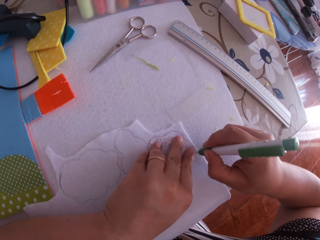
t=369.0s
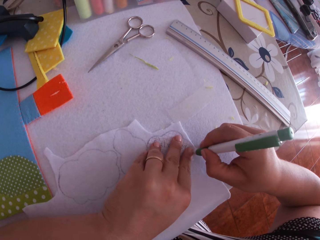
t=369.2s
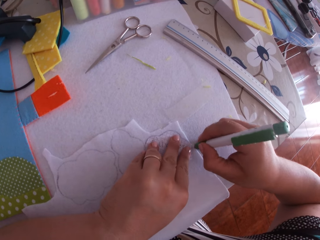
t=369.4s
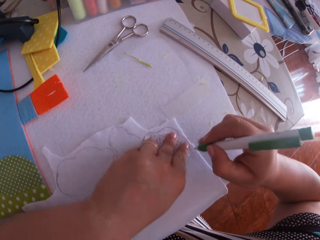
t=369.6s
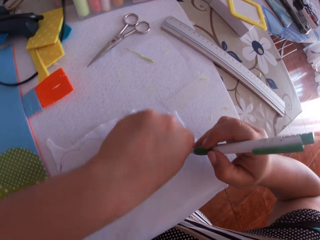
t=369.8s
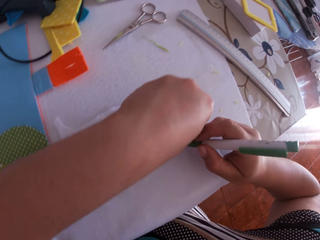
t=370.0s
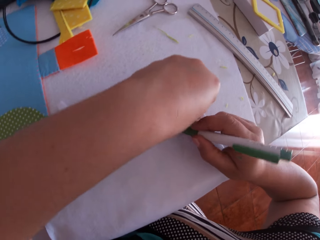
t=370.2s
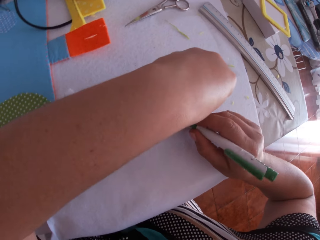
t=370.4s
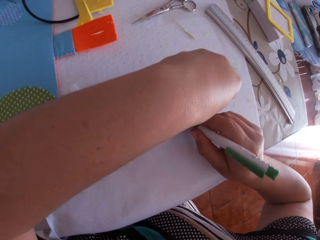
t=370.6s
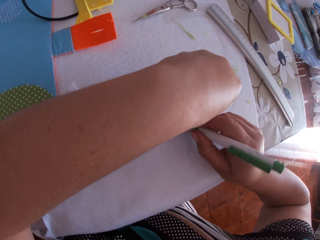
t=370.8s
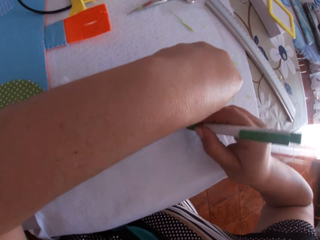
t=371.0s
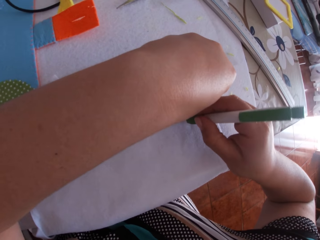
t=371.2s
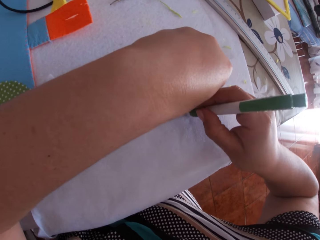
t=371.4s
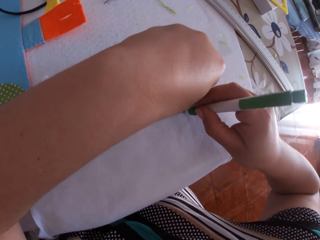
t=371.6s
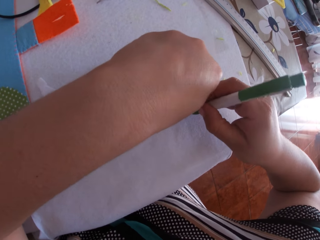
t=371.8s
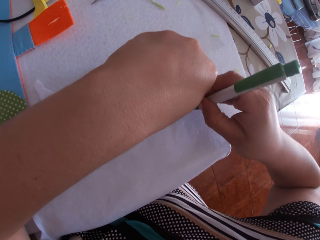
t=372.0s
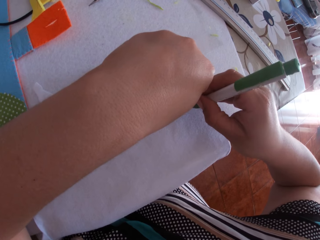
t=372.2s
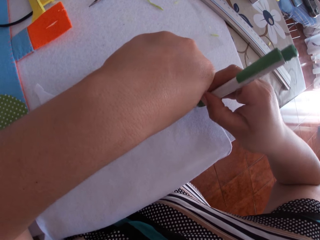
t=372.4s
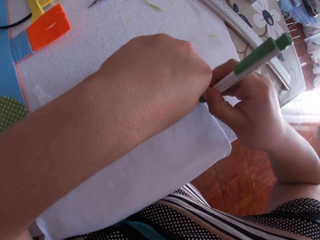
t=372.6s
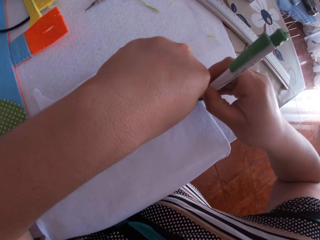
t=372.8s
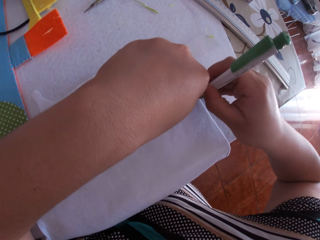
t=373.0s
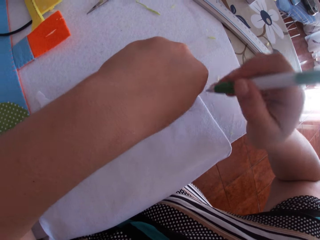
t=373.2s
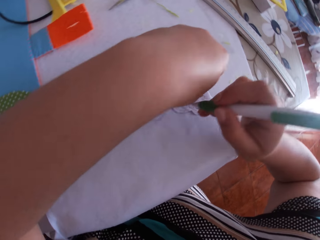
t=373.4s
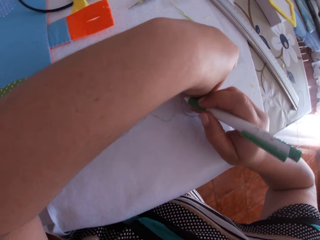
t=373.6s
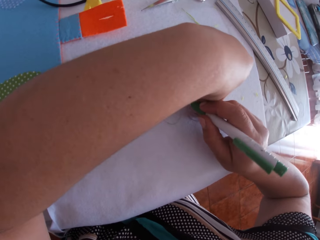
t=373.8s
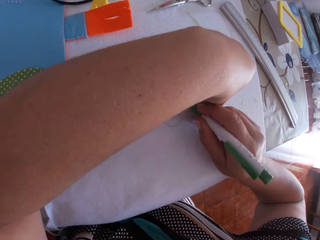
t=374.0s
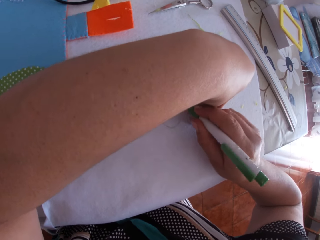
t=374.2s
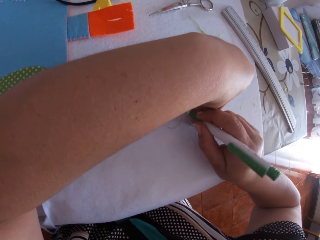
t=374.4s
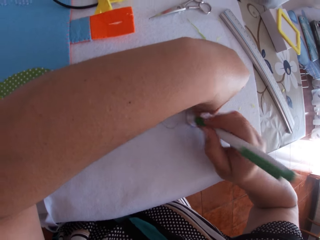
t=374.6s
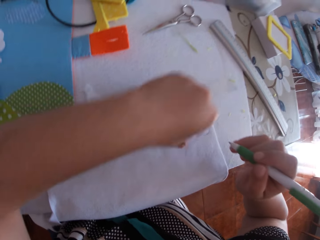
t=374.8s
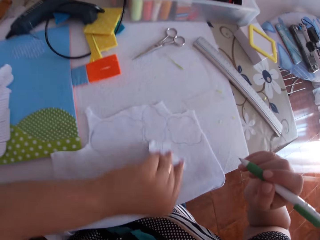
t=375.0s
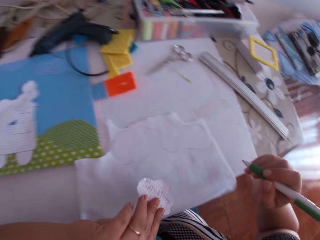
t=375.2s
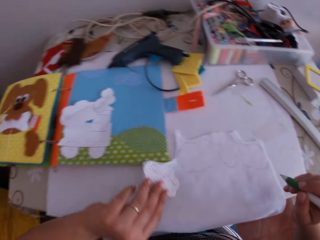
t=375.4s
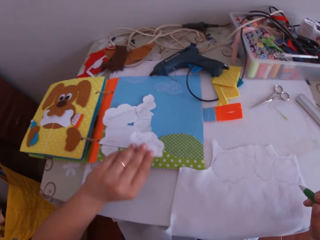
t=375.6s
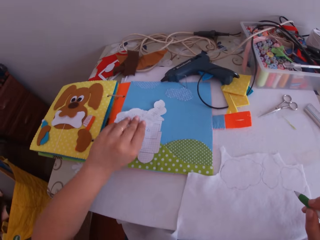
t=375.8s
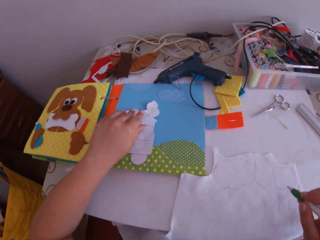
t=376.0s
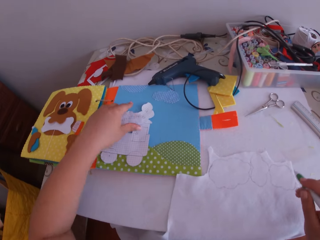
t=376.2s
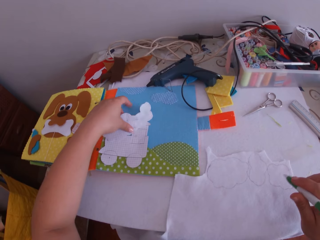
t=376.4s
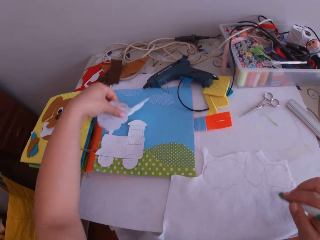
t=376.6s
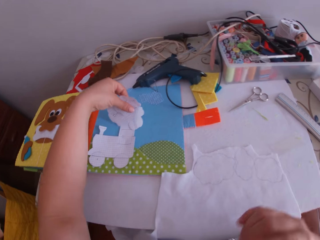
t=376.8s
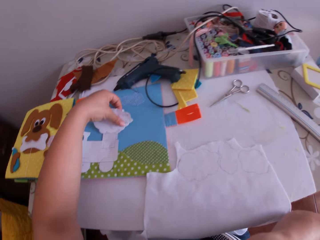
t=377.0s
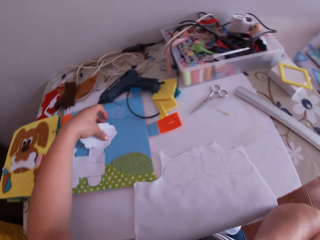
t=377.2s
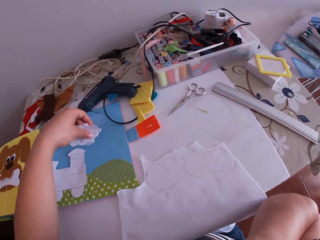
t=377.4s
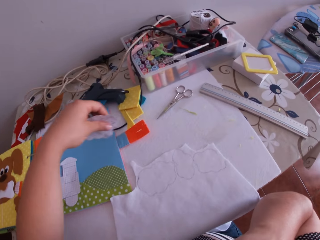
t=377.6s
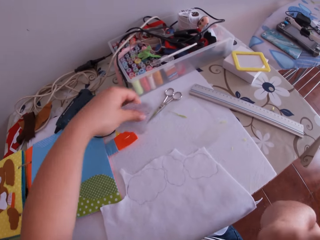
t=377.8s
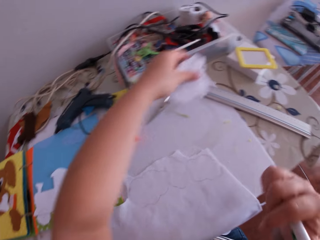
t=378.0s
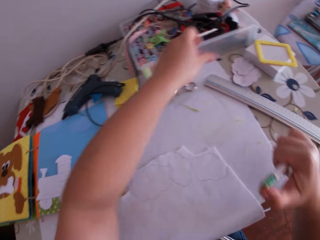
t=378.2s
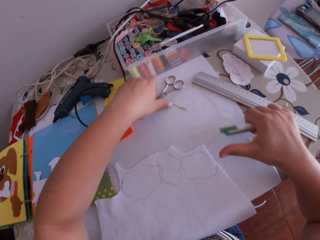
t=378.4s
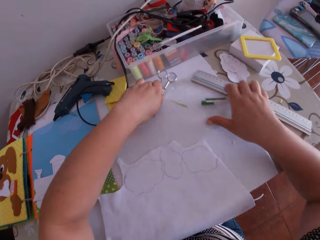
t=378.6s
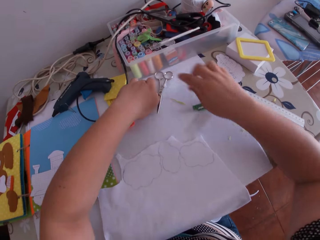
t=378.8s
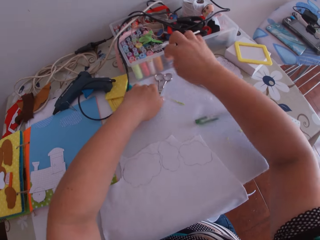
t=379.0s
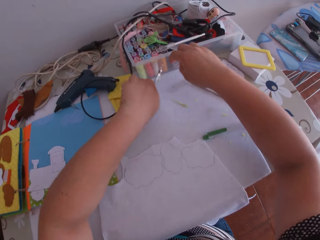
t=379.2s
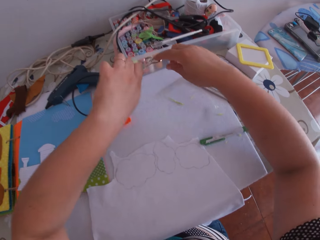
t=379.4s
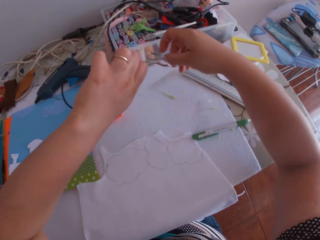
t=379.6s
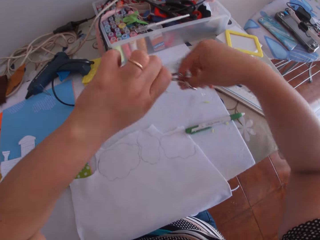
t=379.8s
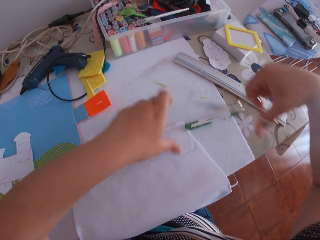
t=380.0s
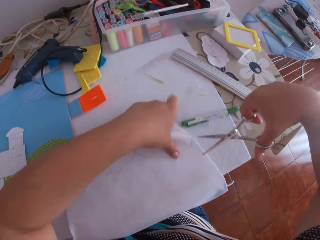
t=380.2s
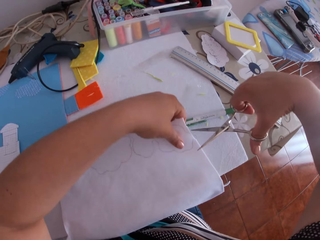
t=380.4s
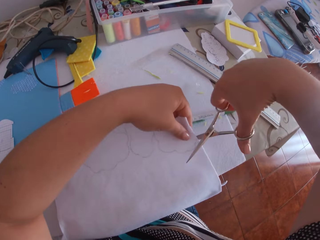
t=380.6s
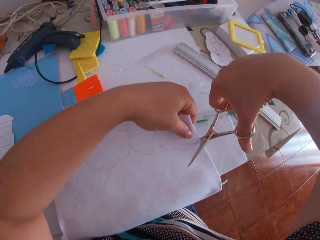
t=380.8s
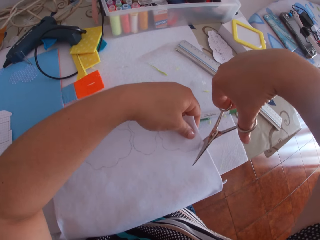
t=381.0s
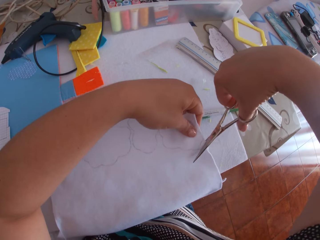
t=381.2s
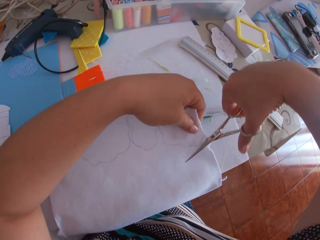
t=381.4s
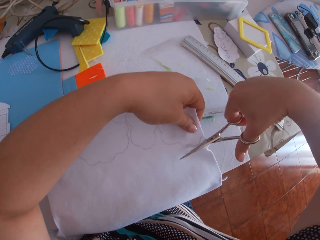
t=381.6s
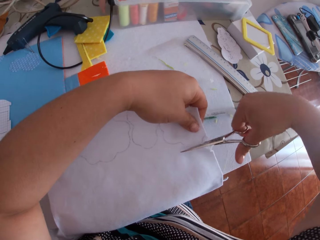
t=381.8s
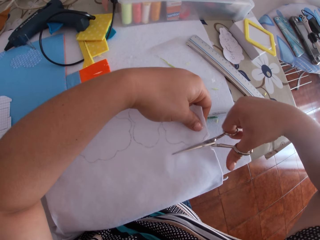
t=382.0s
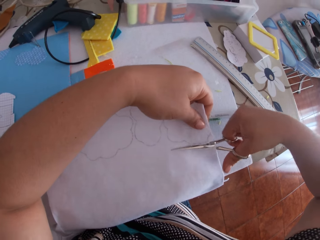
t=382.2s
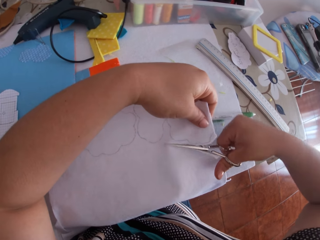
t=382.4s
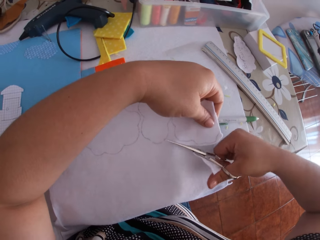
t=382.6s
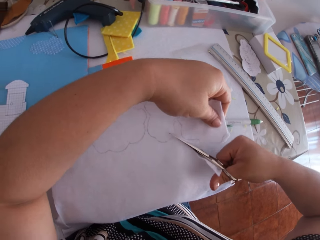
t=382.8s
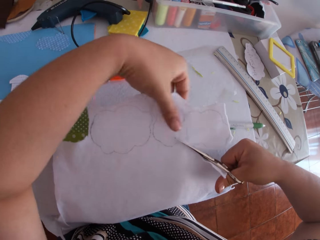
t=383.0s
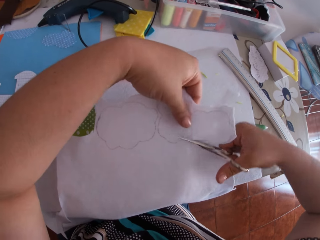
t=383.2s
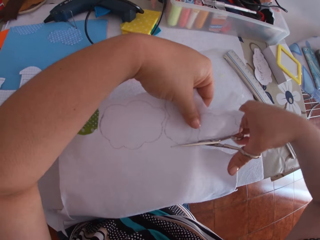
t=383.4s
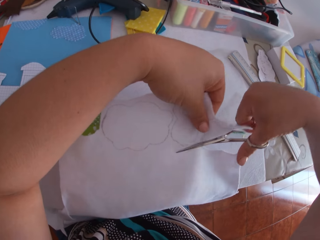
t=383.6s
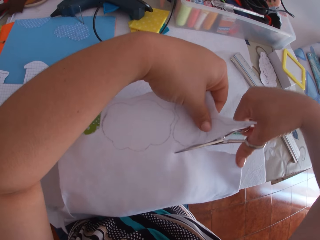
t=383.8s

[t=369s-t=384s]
The camera wearer swings her hand. She drops the piece of paper. She picks up the white cardboard or pieces of paper on the art binder with her right hand. She swings her hand. She throws the white cardboard on the table with her left hand. She swings her hand. She presses the pen with her right hand. She drops the pen on the table with her right hand. She picks up the scissors on the table with her left hand. She holds the scissors. She transfers the scissors from her left hand to her right hand. She swings her hand. She holds the felt material. She cuts a piece from the material with the scissors in her right hand.

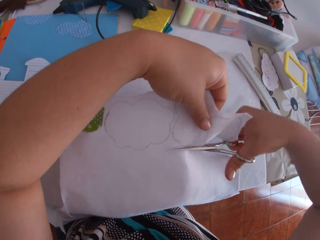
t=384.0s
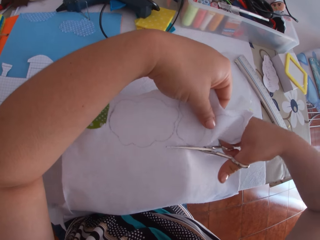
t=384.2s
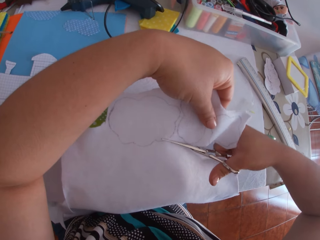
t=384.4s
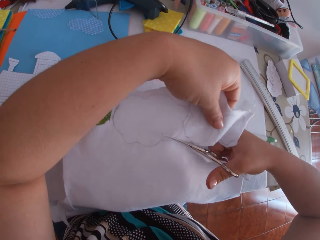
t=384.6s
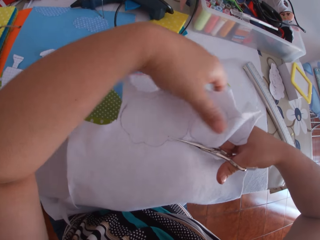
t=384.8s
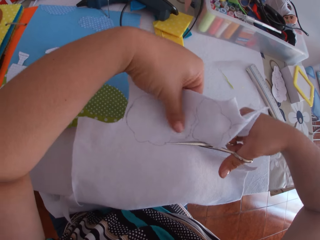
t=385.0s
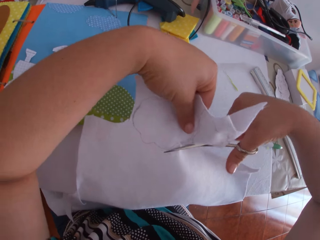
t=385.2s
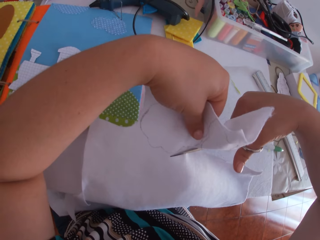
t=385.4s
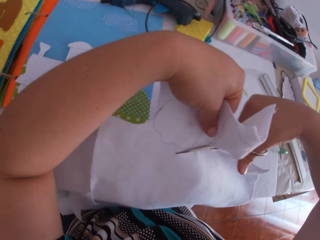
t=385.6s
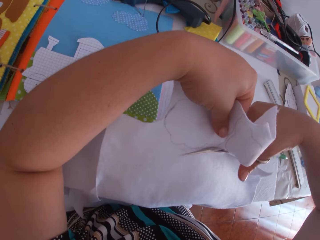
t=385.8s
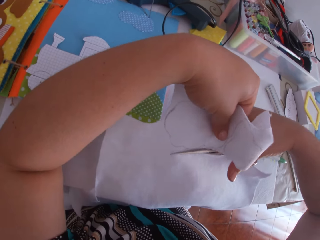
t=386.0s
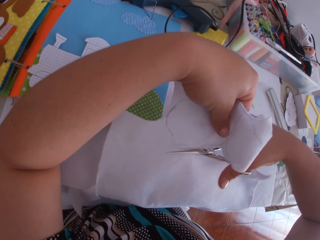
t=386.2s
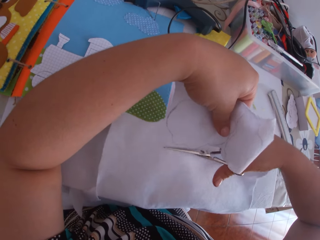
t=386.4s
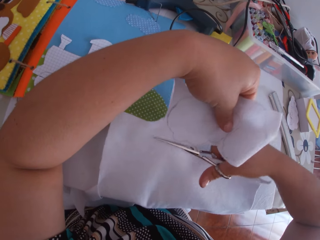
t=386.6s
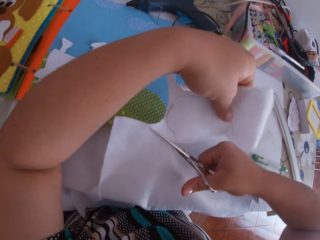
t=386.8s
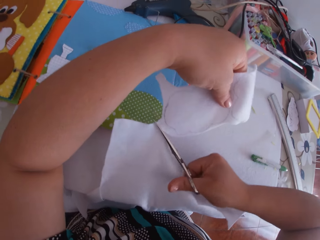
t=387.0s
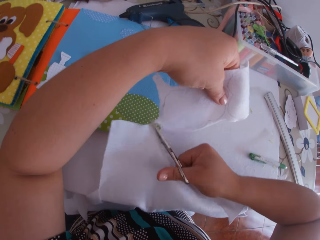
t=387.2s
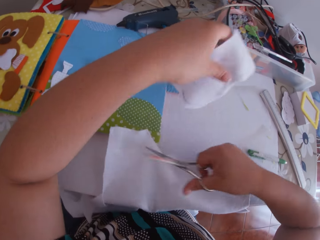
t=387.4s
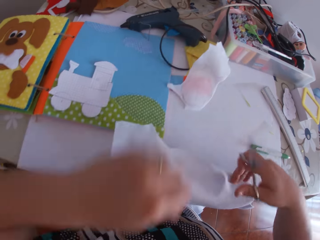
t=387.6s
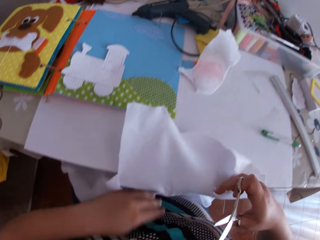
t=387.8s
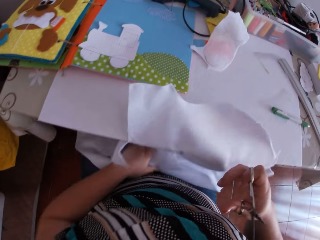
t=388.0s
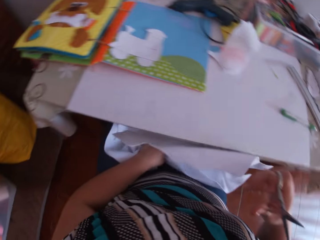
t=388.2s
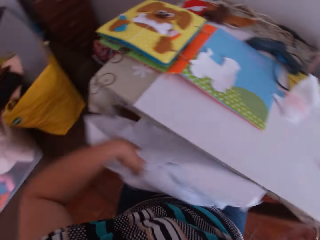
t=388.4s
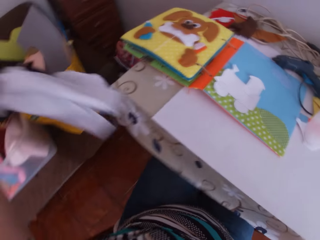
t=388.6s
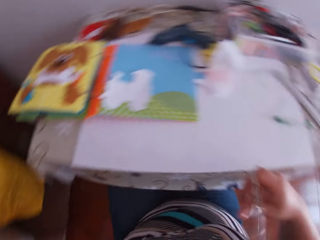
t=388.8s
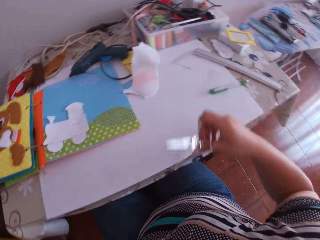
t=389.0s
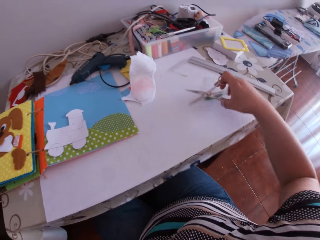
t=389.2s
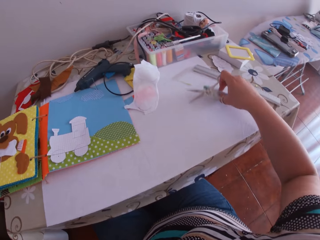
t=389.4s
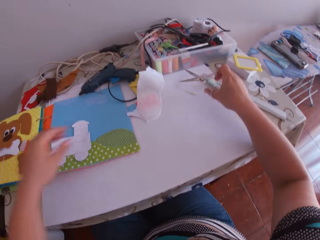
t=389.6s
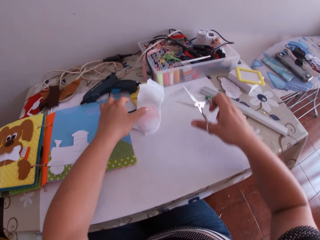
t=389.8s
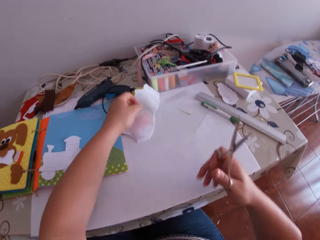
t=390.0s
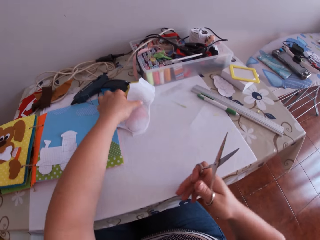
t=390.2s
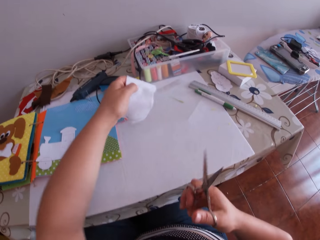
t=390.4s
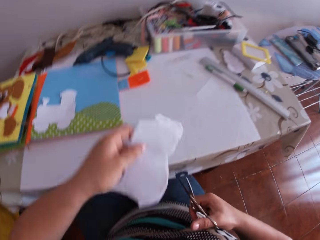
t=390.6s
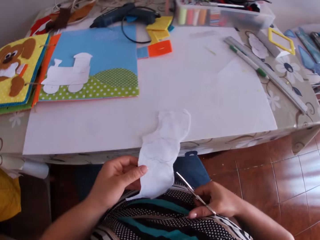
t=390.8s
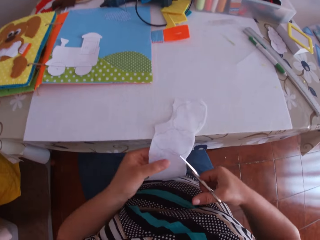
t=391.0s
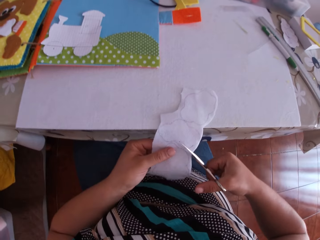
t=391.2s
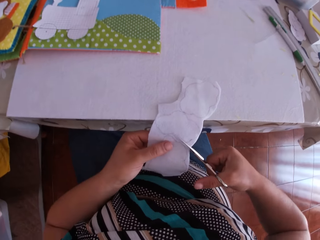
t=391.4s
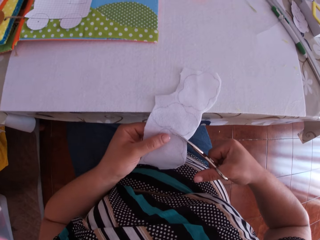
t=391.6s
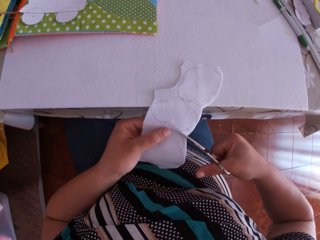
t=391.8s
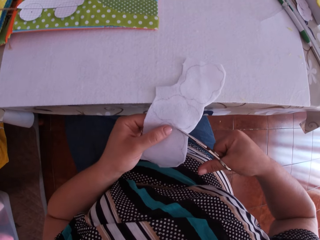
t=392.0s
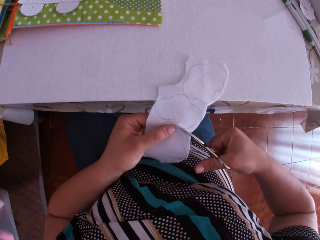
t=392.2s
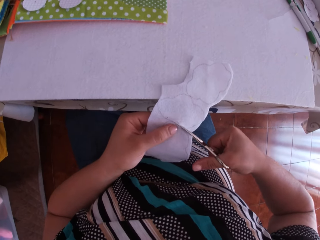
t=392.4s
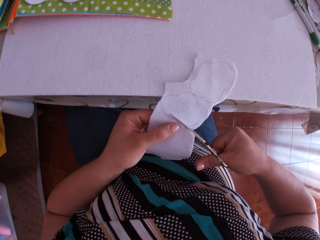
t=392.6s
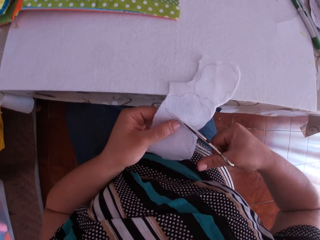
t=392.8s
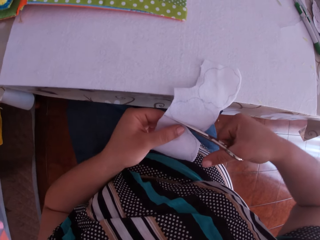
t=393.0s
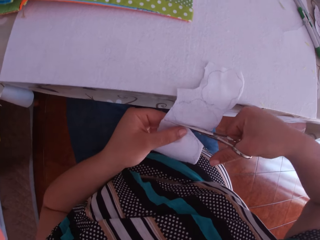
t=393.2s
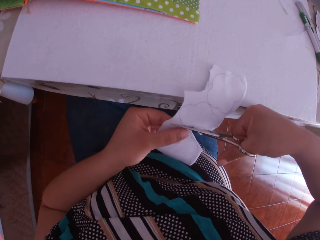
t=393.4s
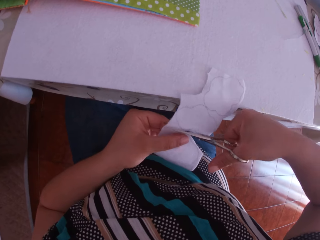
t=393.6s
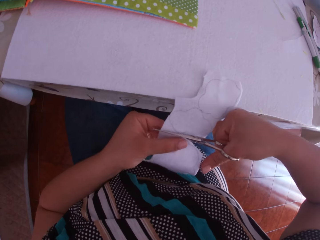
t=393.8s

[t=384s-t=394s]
The camera wearer drops the piece of material on the table with her left hand. She swings her hand. She picks up a felt material. She drops the material in the bucket of materials with her left hand. She swings her hand. She picks up the piece of material on the table with her left hand. She cuts the piece of material with the scissors in her right hand.
